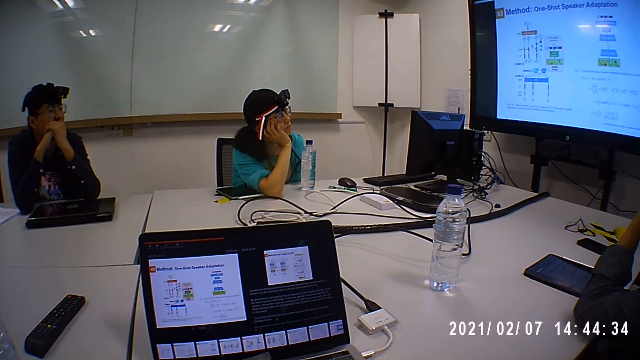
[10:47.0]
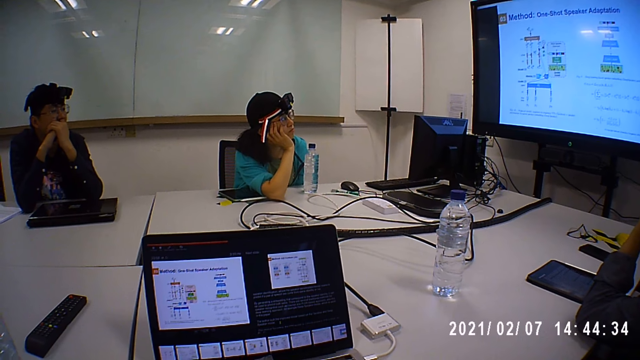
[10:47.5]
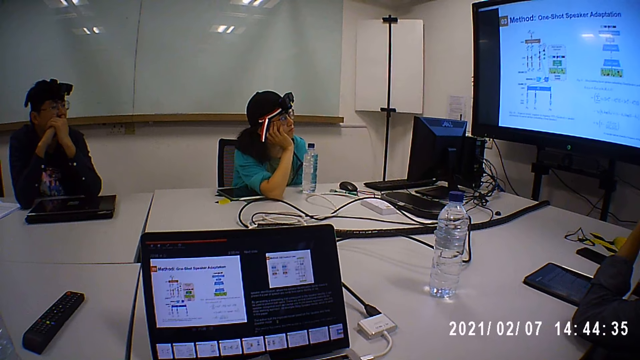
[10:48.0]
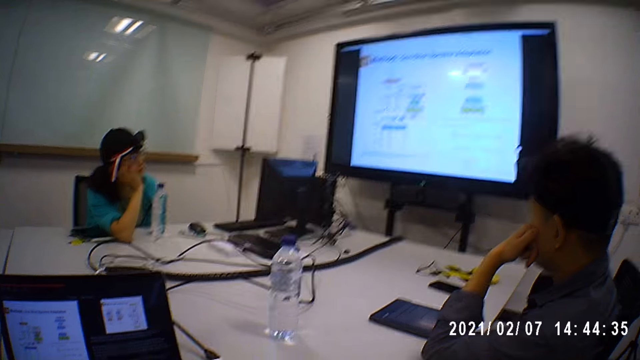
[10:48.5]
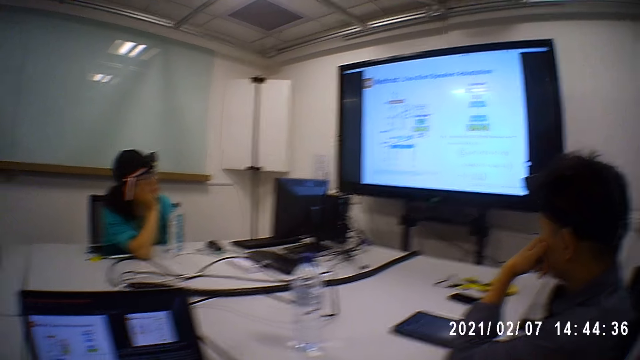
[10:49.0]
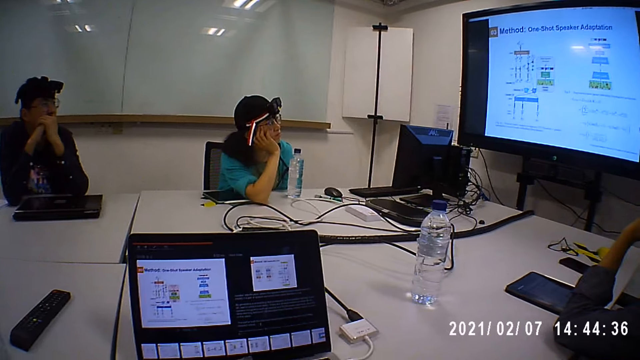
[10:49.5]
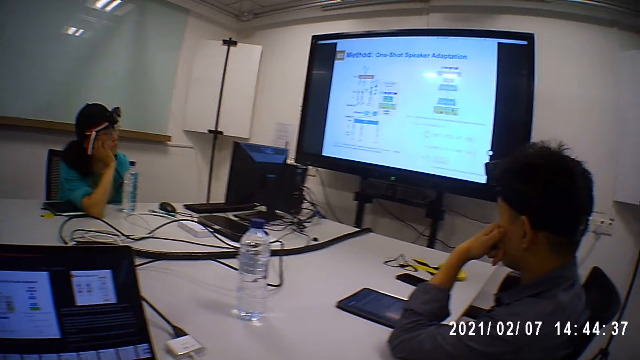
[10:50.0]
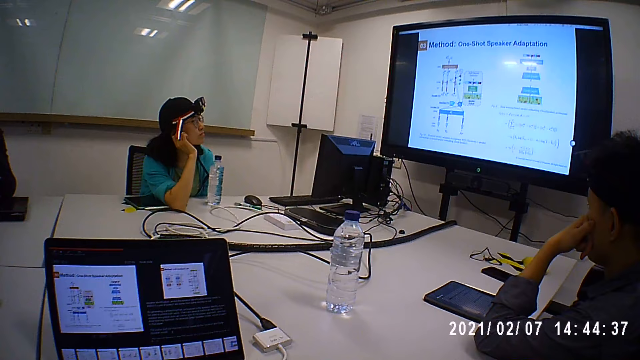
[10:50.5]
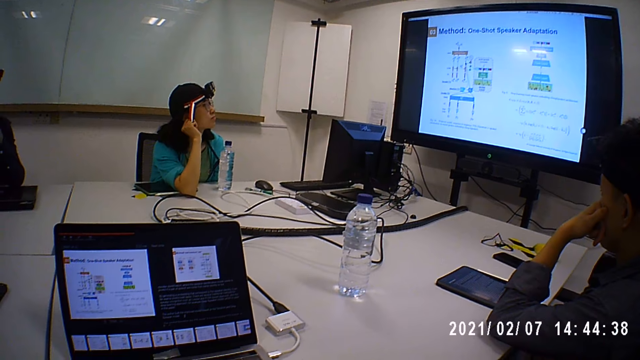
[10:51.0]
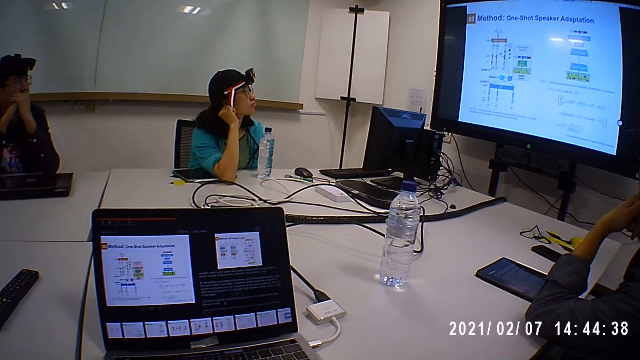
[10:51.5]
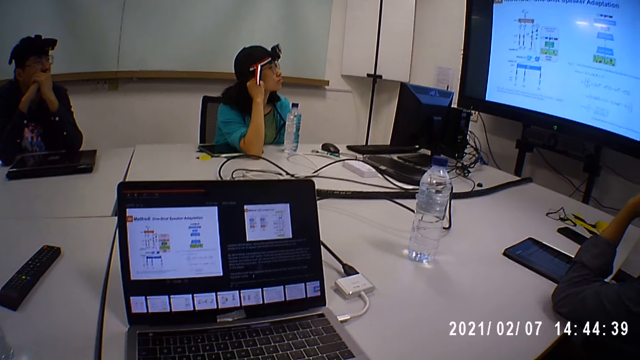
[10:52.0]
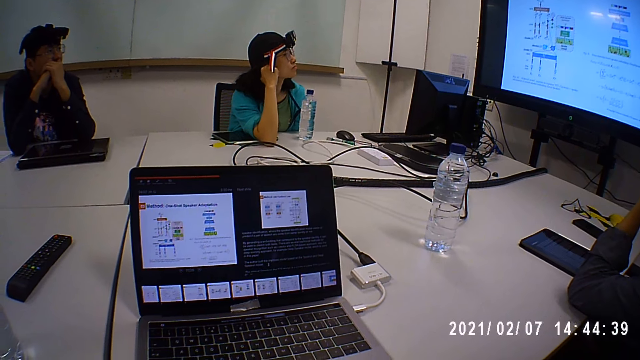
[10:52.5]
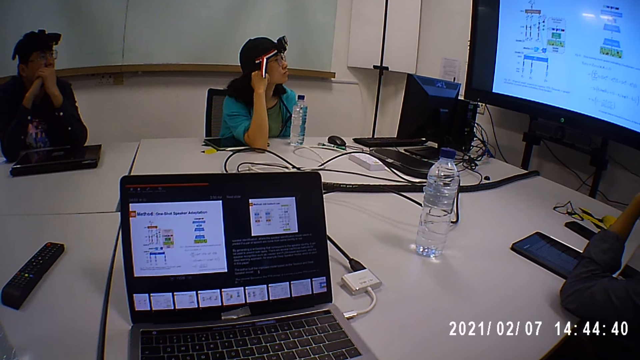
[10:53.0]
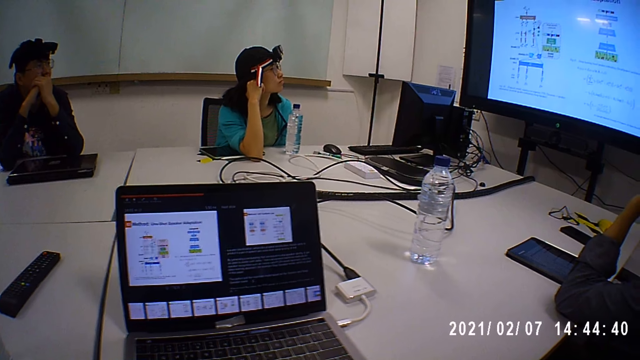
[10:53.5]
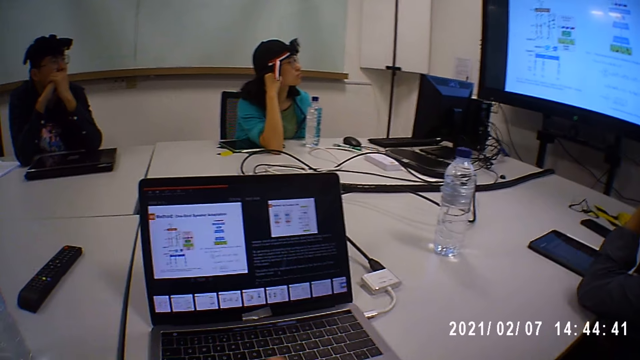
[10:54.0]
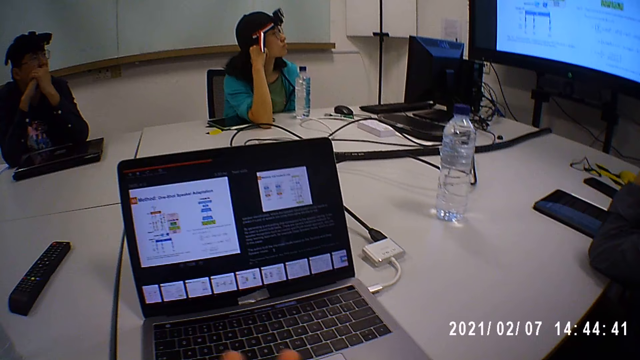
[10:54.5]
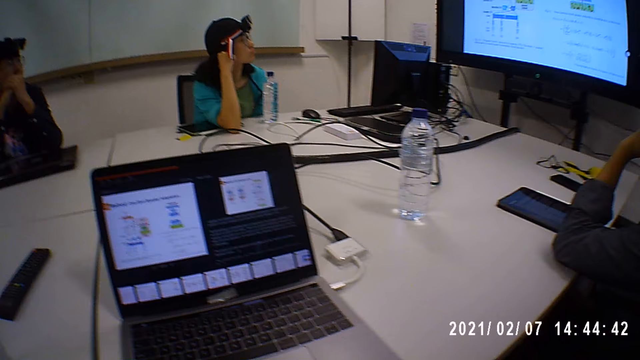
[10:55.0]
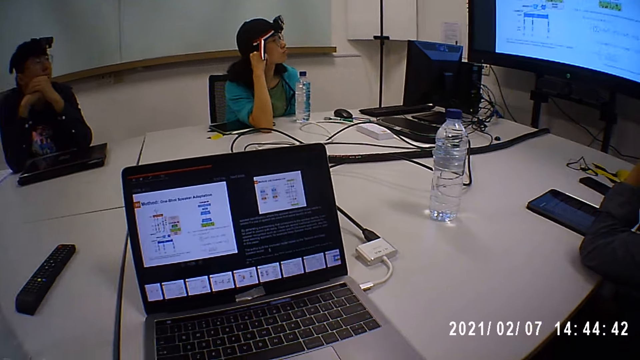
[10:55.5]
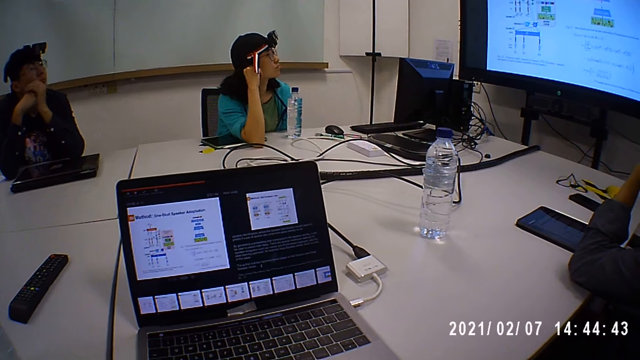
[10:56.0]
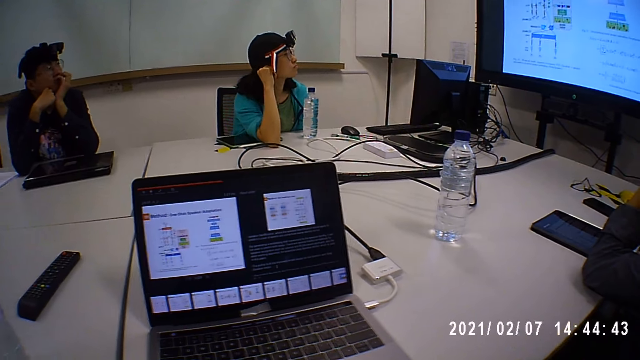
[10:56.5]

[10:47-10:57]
A man holds the chin with the left hand. A woman looks on the screen.

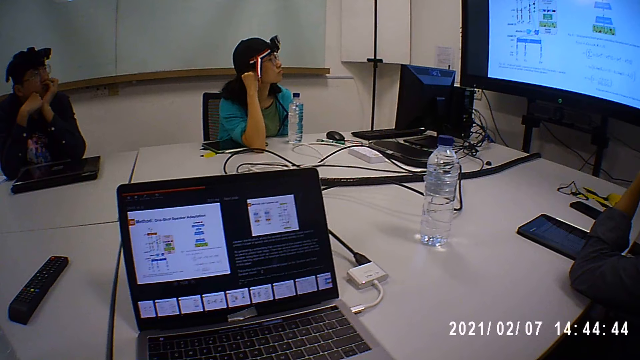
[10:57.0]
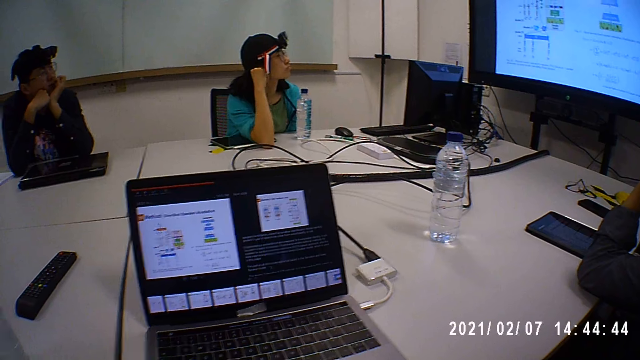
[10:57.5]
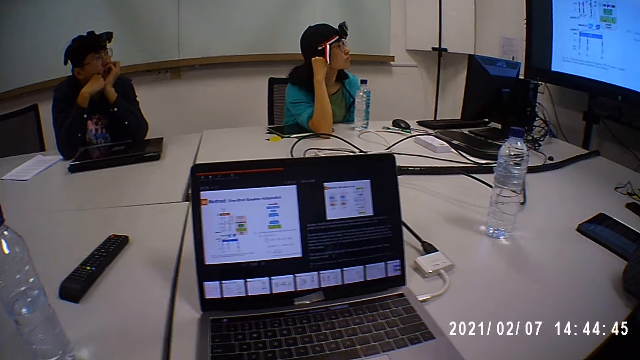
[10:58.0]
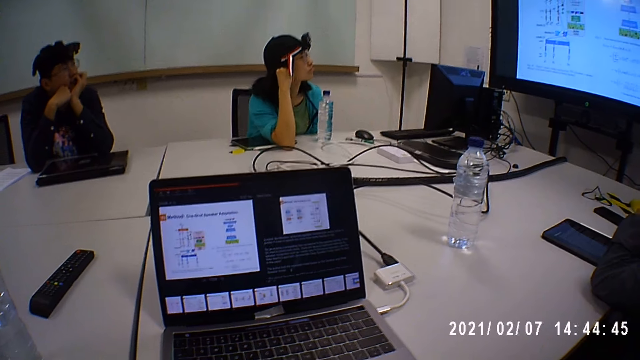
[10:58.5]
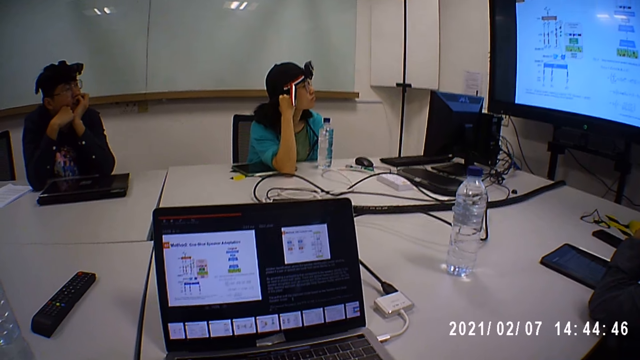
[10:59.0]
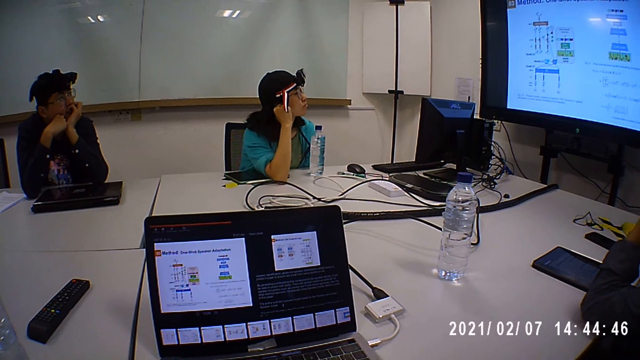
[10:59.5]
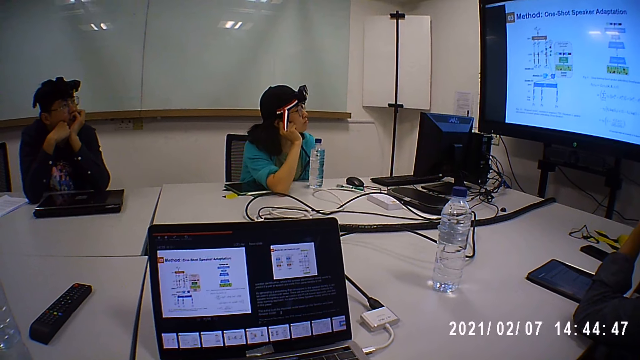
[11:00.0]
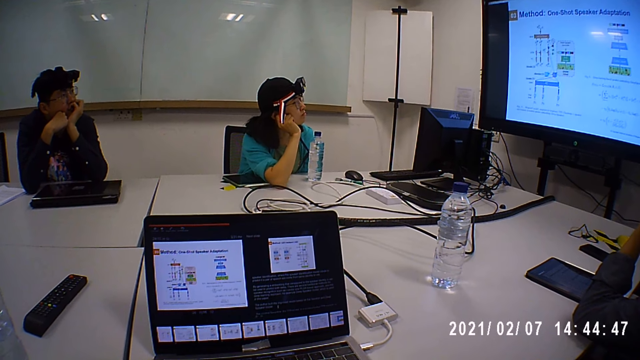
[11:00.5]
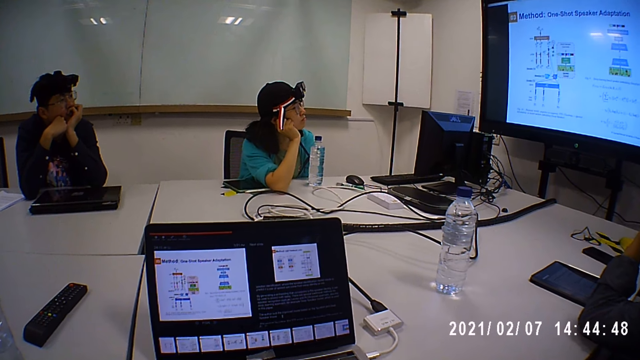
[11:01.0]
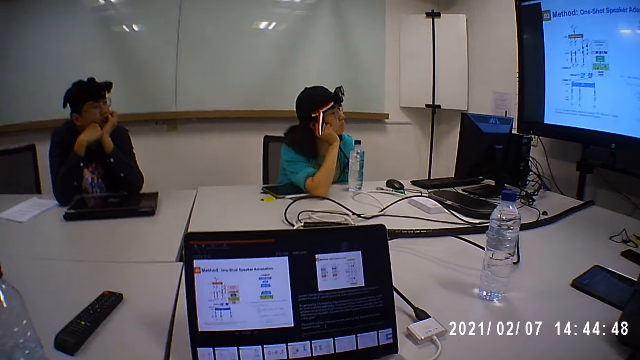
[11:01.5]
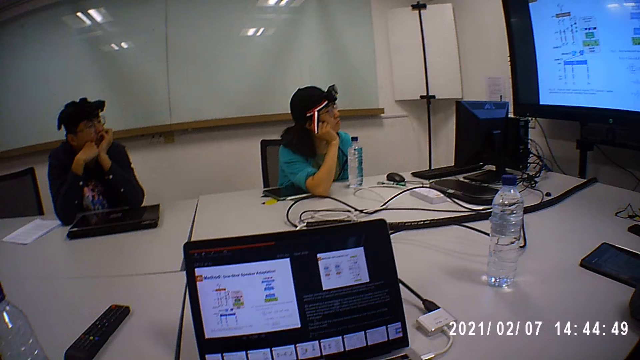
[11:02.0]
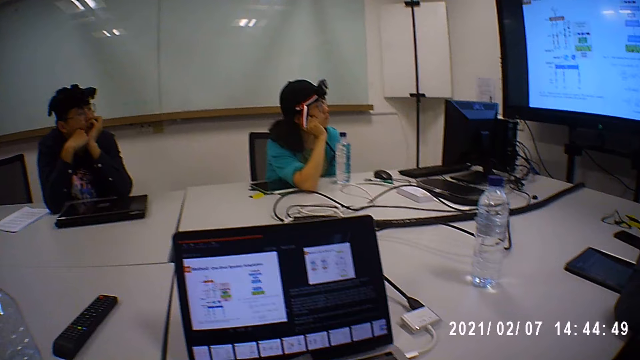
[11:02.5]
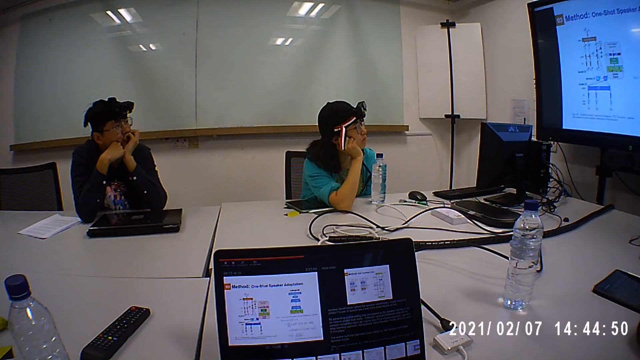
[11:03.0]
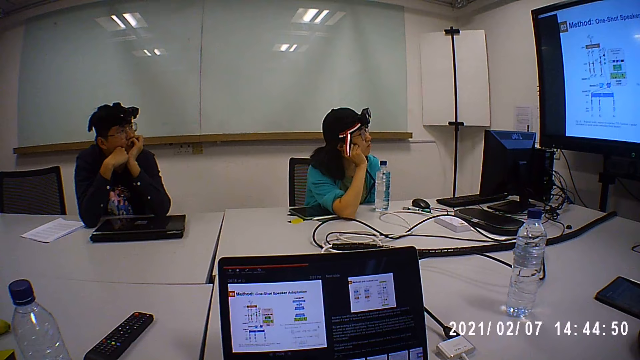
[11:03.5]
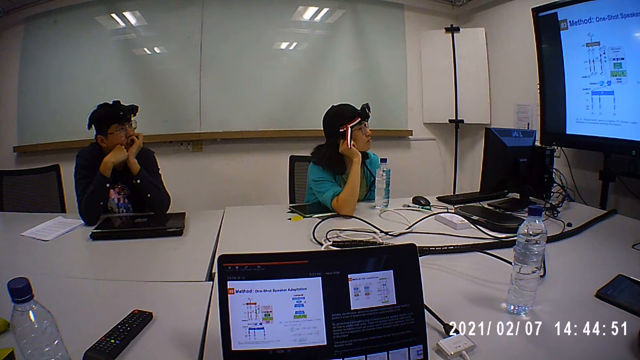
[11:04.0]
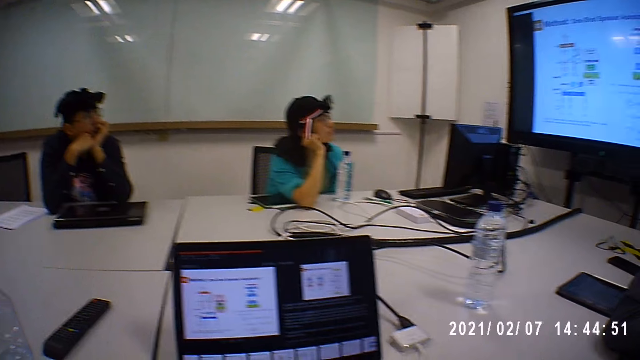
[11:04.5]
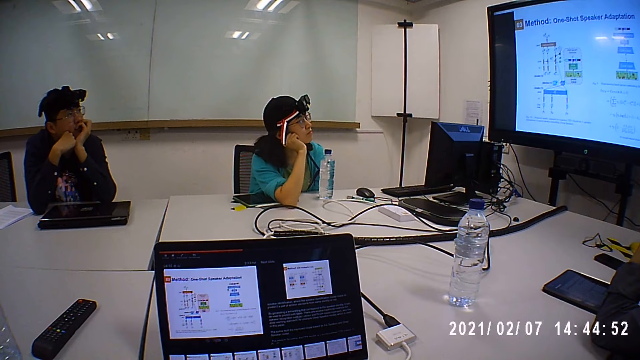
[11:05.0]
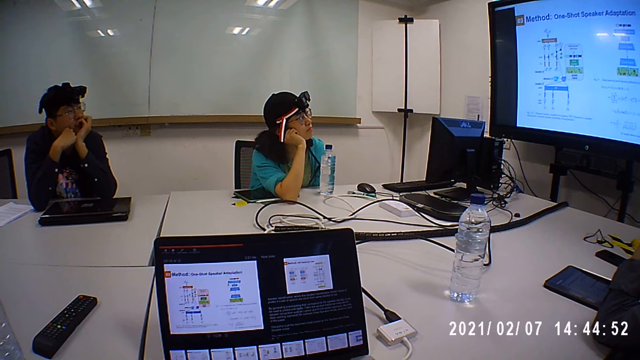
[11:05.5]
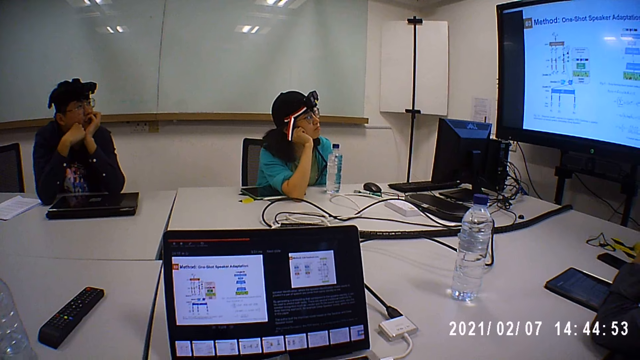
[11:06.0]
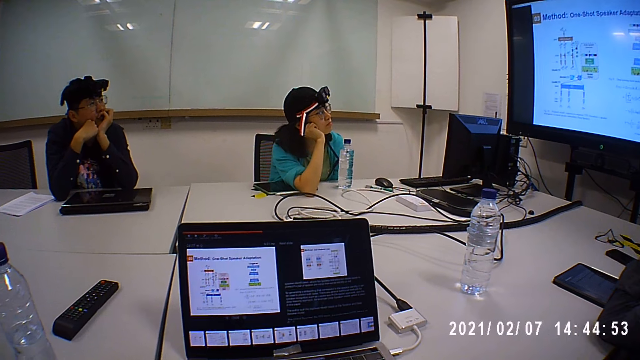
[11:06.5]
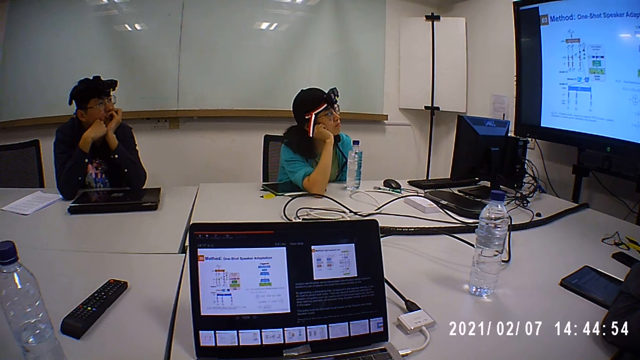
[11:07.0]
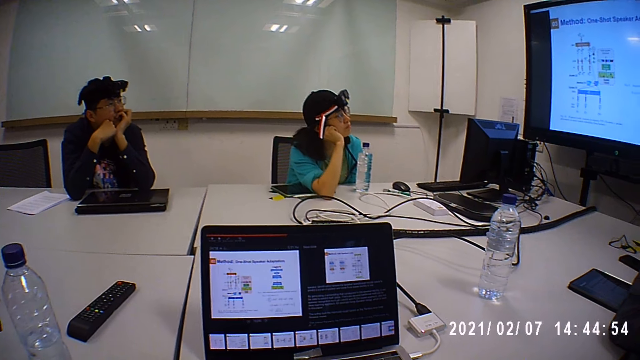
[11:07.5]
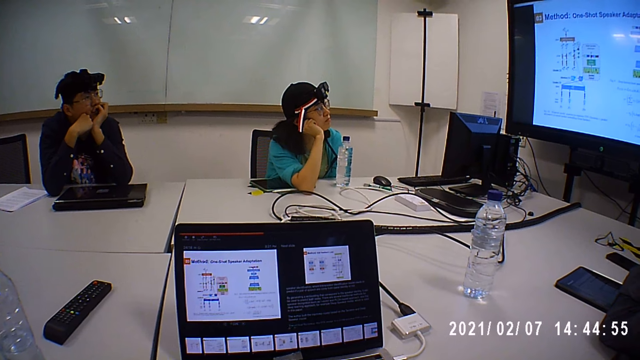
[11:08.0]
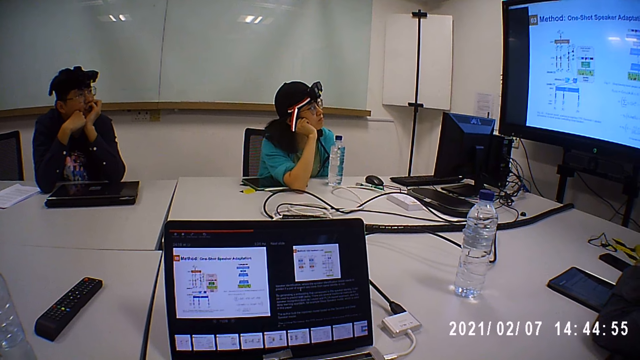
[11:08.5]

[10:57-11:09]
A man holds the chin with the left hand. A woman supports the chin with the right hand.
